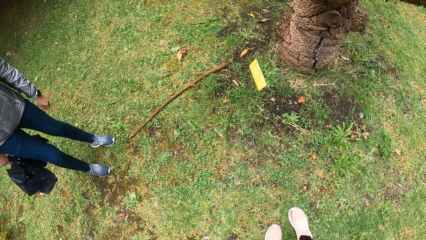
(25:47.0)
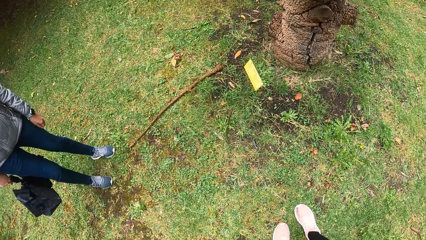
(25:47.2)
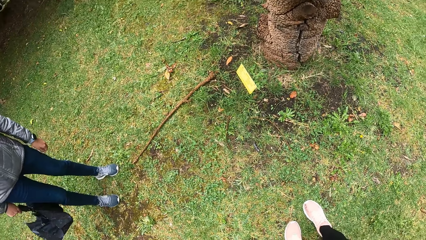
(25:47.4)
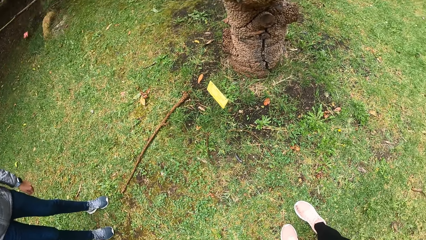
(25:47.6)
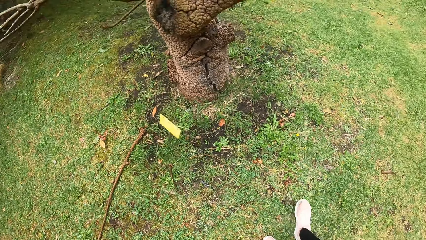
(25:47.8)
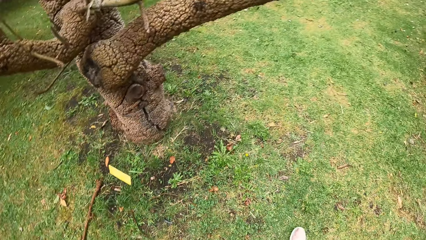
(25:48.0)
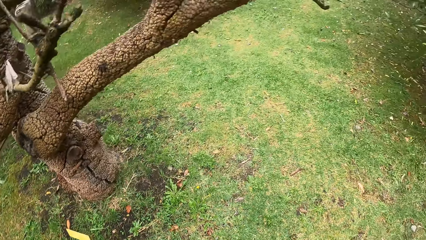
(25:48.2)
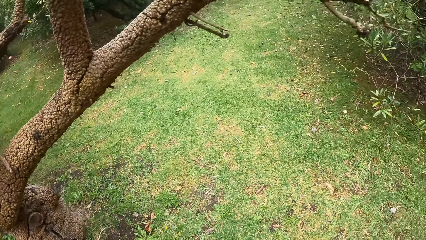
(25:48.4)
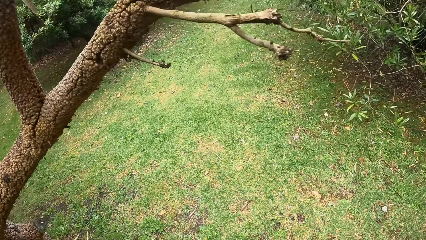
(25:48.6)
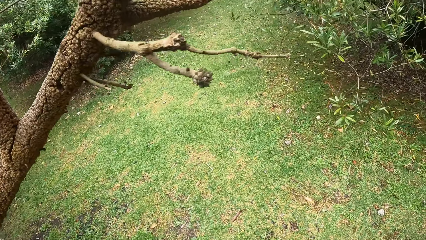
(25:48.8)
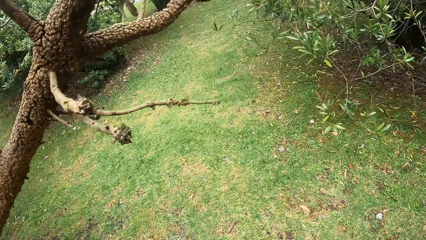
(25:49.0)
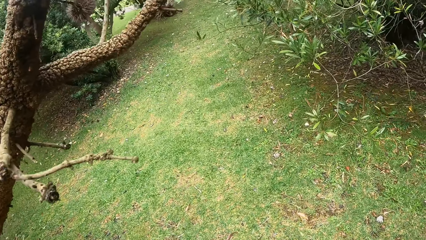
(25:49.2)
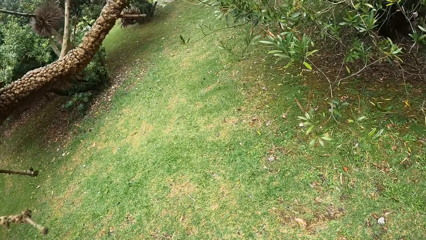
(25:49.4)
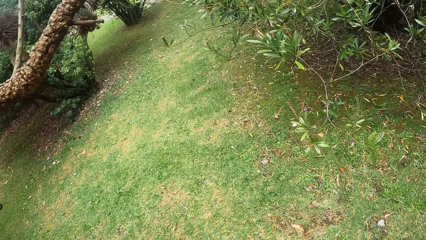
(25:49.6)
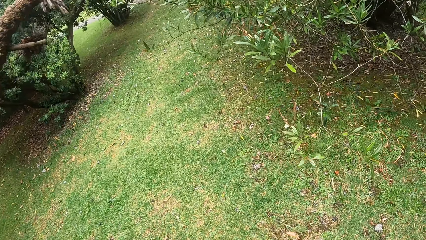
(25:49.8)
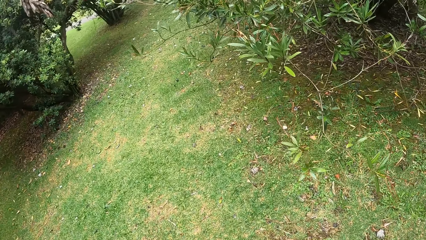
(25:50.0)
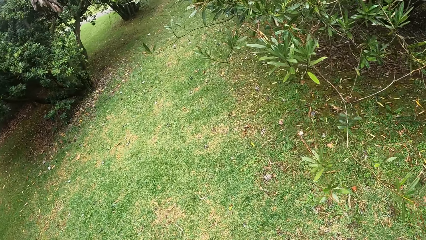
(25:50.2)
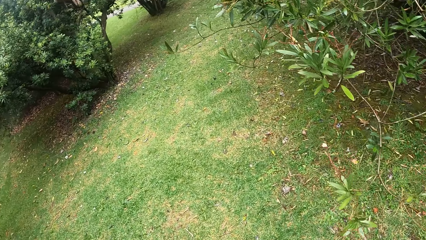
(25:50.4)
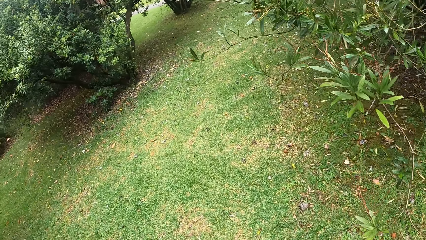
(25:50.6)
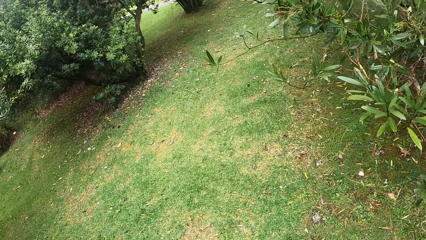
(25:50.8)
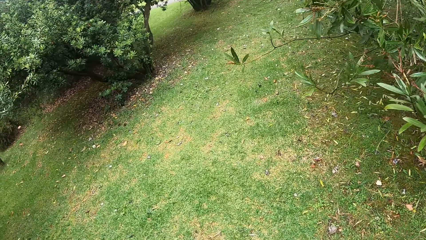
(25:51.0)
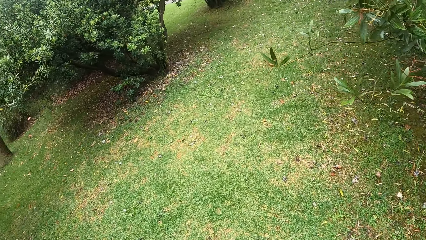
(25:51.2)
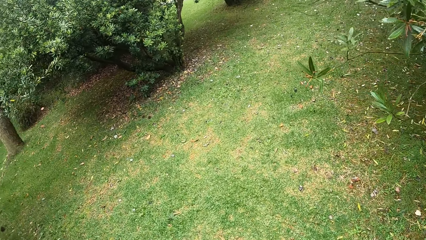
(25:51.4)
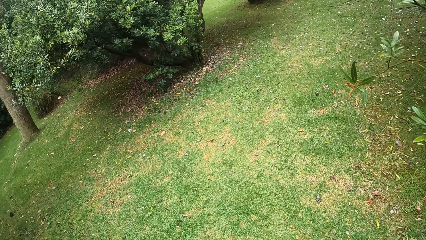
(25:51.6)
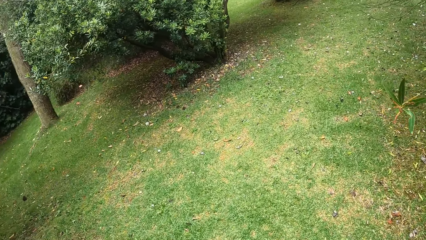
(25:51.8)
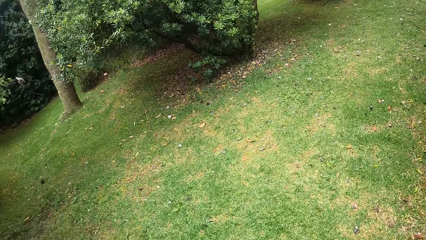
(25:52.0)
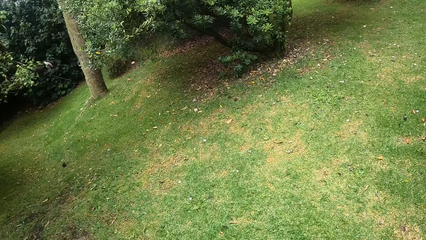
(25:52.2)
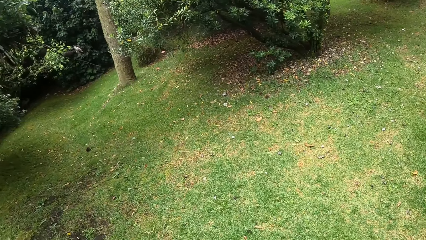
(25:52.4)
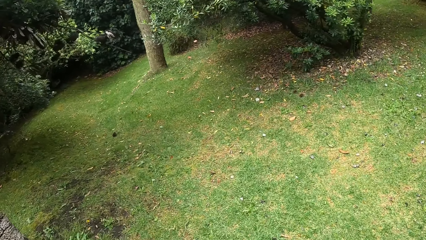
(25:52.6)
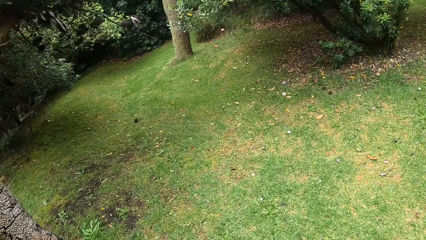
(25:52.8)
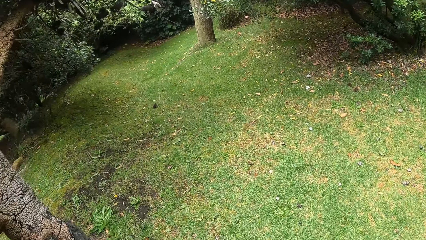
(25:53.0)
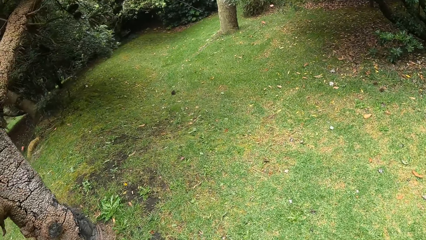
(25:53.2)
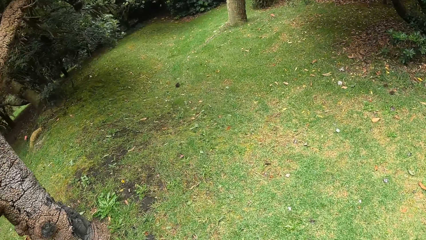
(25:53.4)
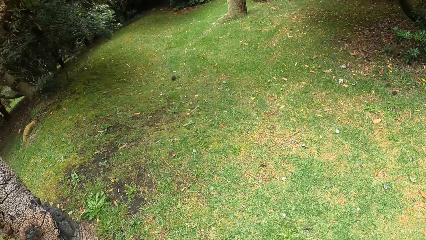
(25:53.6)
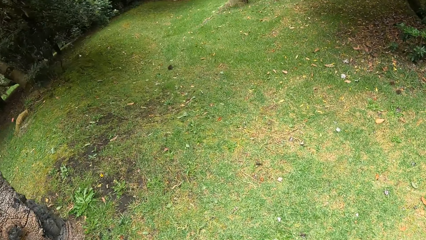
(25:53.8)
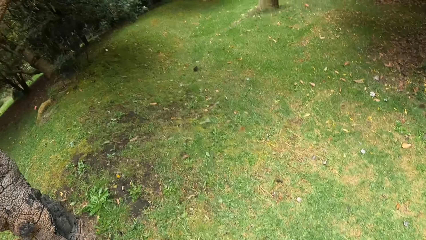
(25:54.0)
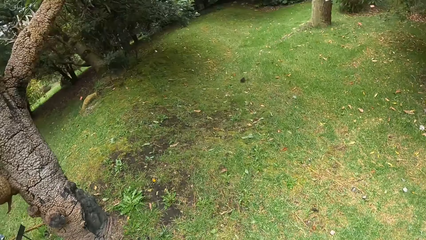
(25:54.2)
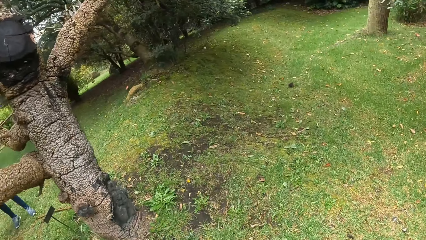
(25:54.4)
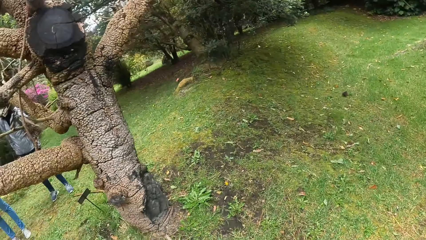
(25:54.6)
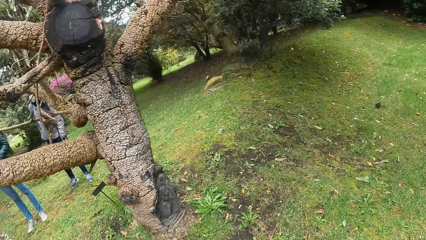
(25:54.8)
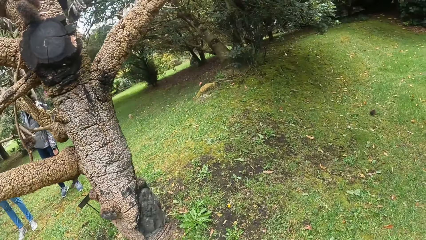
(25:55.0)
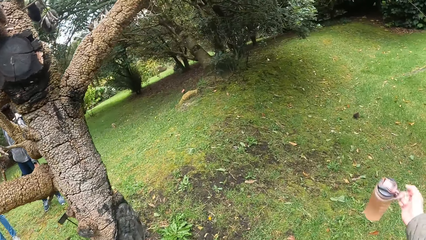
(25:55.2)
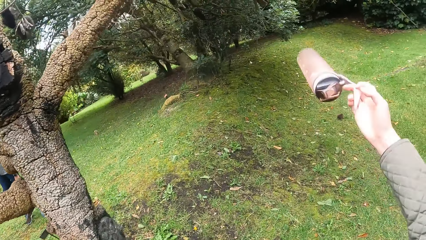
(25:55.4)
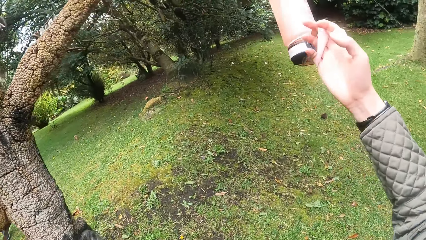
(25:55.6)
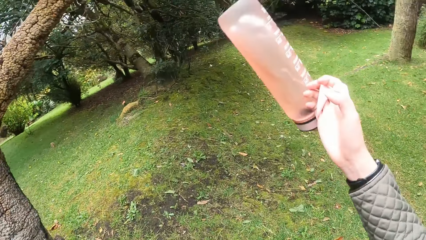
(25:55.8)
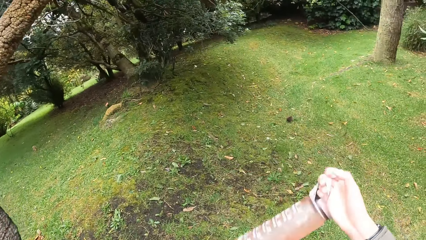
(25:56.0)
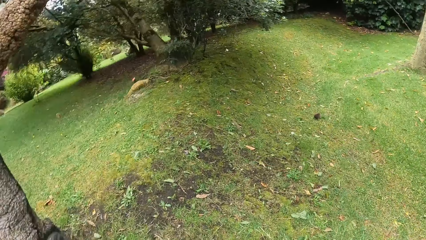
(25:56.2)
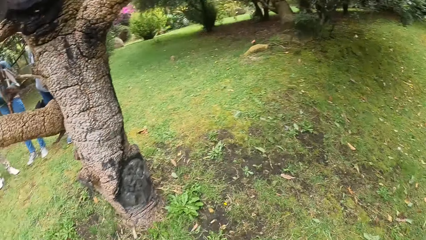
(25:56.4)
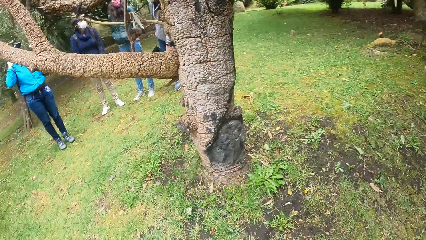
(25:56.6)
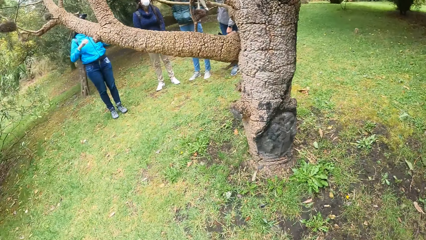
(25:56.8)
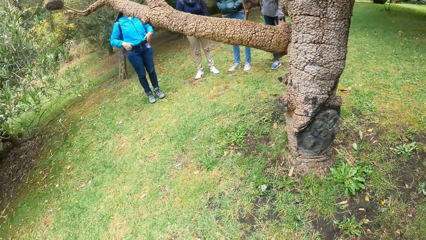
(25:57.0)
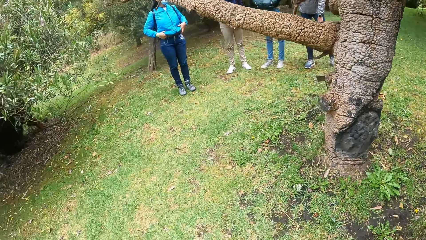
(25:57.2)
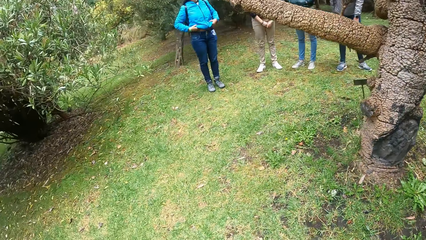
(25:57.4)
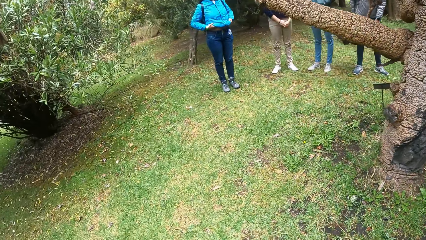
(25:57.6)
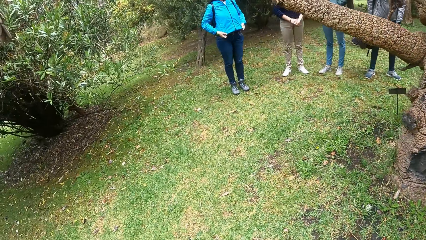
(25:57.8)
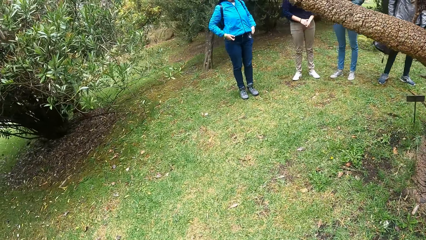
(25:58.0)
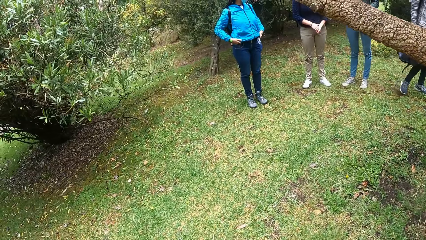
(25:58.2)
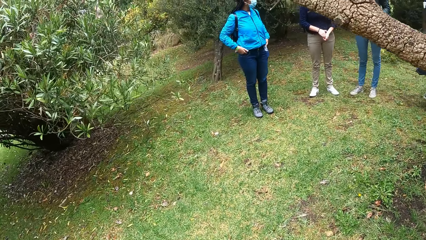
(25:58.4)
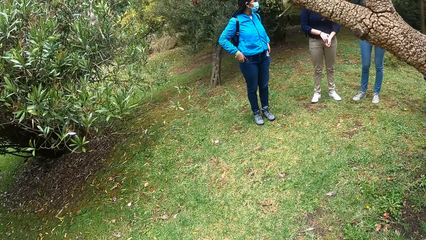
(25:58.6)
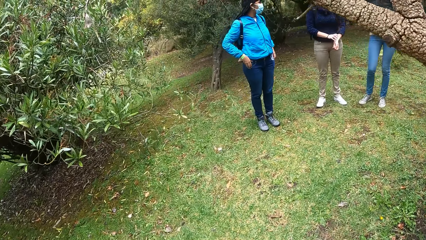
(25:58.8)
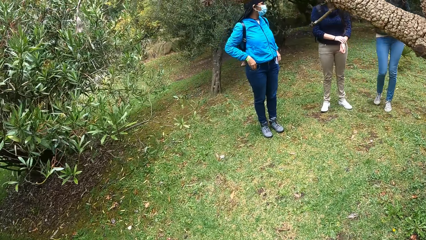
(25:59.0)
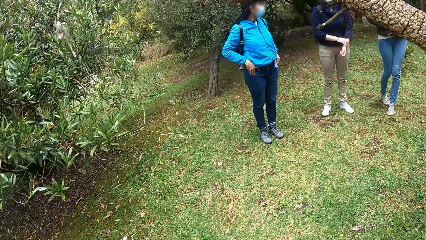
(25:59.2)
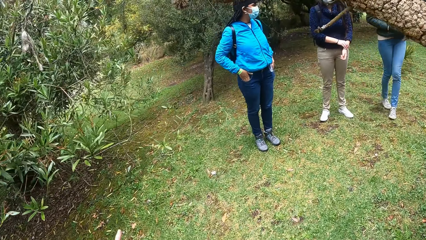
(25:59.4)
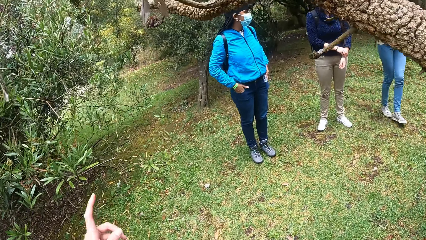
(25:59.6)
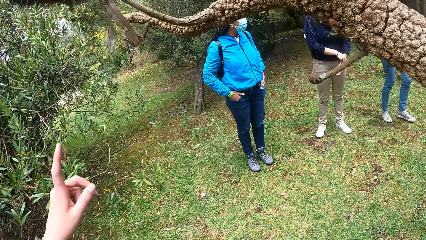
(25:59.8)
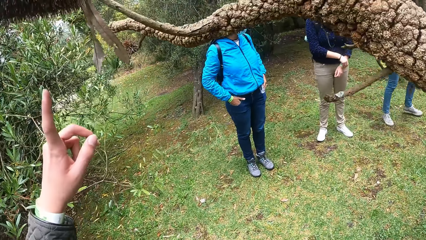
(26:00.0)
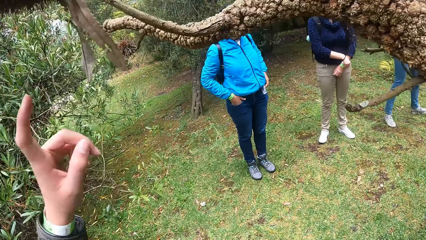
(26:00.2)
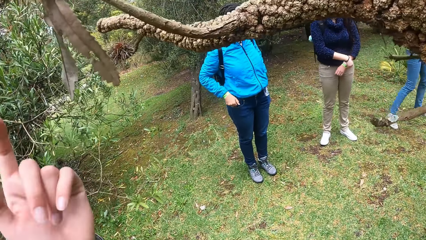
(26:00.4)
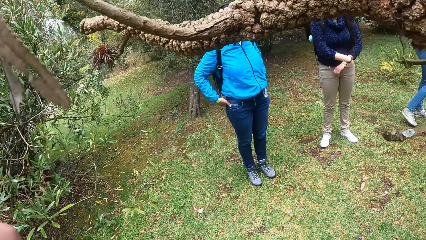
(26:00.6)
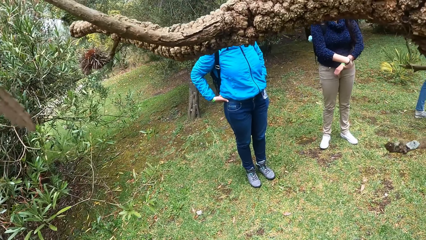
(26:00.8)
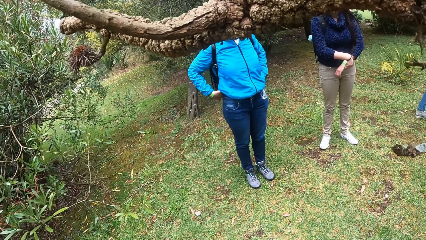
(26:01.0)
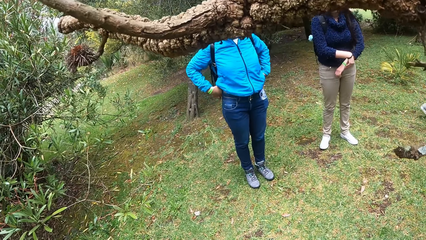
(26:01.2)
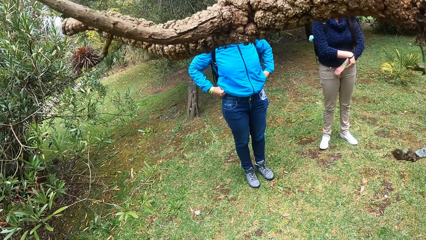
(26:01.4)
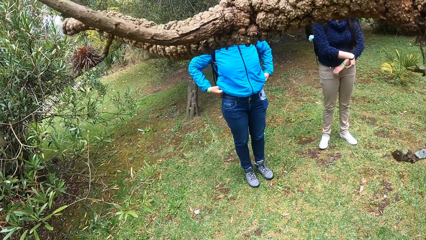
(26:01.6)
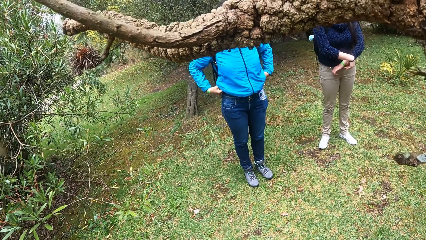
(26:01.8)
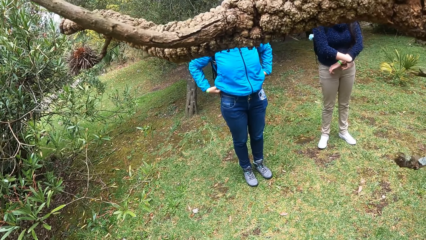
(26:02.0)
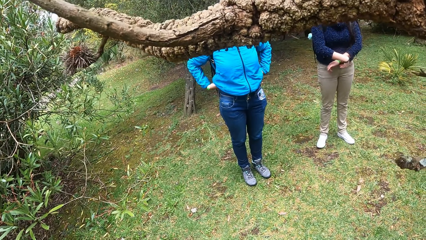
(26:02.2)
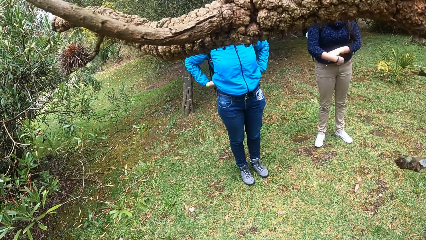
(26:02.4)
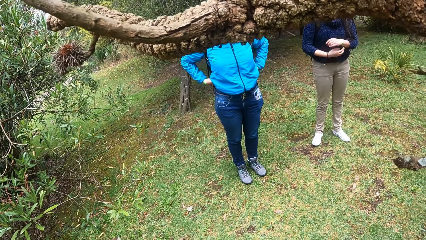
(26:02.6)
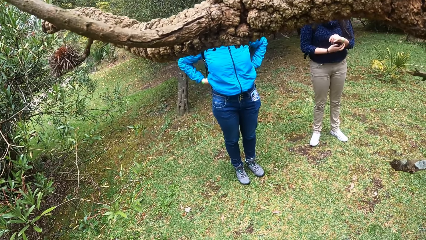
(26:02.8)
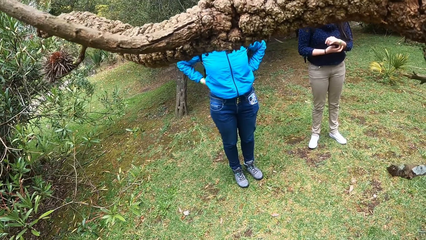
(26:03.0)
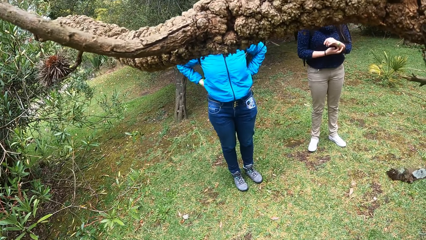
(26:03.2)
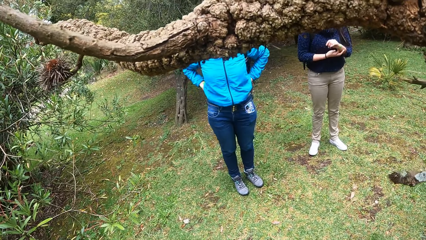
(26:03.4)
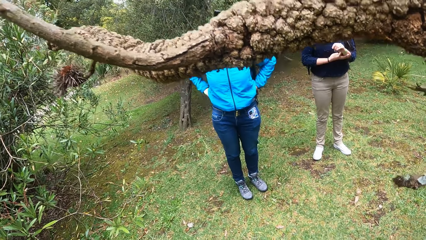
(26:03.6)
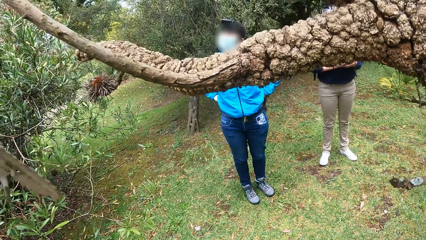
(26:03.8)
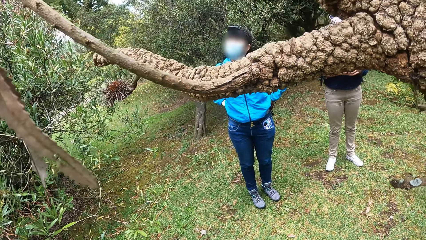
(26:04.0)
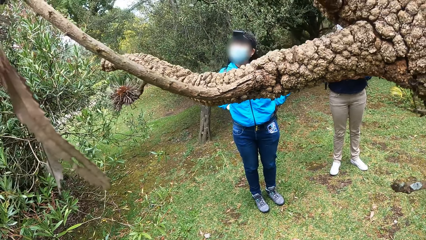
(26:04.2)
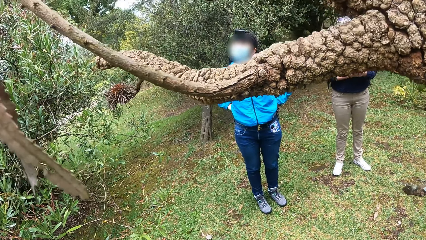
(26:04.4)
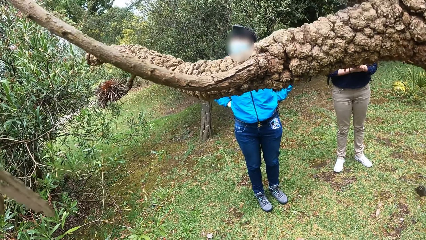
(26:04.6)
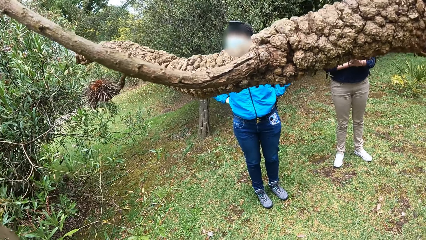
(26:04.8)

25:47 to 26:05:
The camera wearer walks around the compound. She swings a water bottle with her right hand. She lifts up the bottle. She walks towards a woman. The woman adjusts her jacket with both hands and puts both hands in her jean pockets. Another woman adjusts a bracelet on her left arm with her right hand. The camera wearer walks towards the first woman. She points at the tree. The first woman puts both hands on her hips. The camera wearer inspects the tree with the women. The other woman scratches her wrist.
